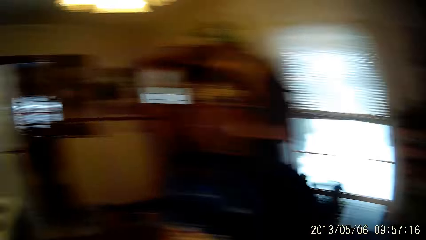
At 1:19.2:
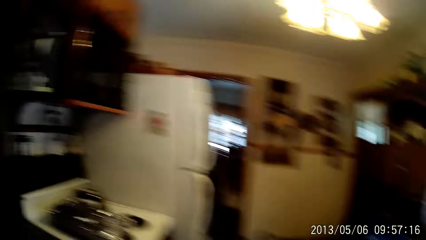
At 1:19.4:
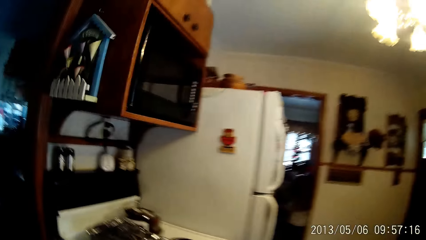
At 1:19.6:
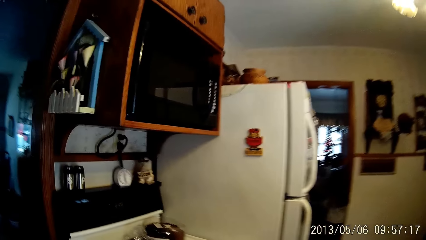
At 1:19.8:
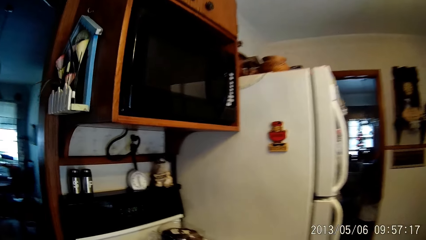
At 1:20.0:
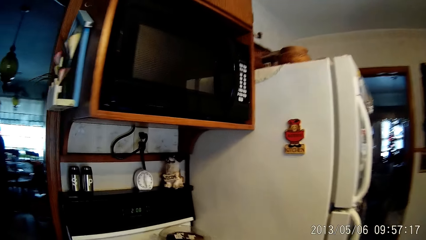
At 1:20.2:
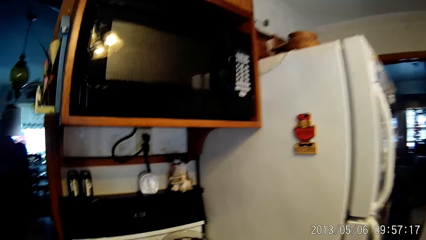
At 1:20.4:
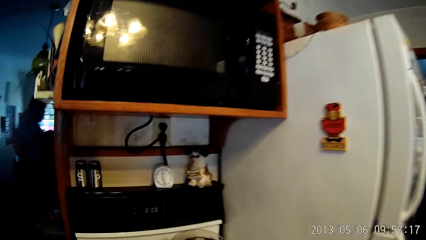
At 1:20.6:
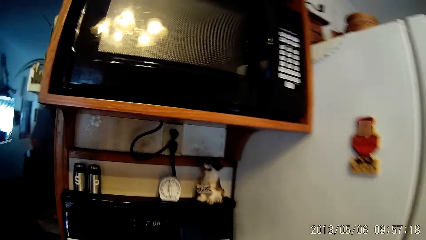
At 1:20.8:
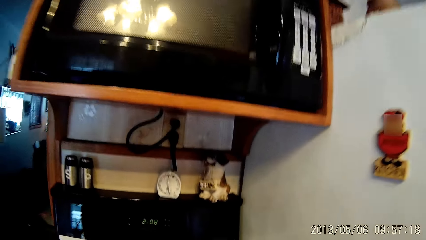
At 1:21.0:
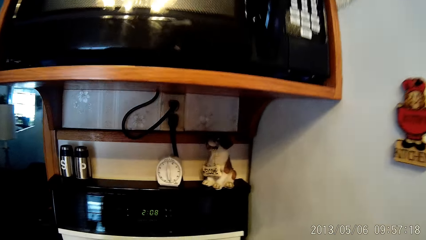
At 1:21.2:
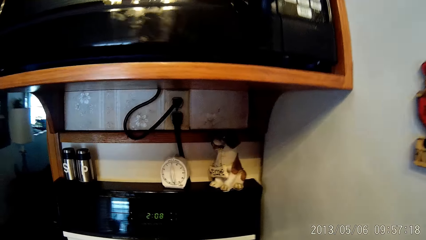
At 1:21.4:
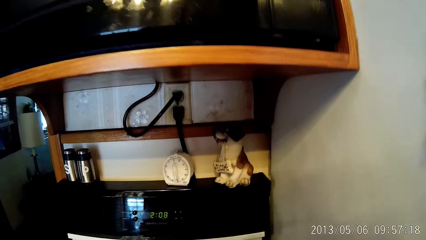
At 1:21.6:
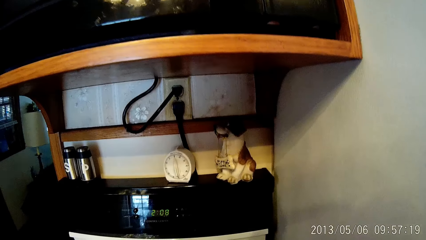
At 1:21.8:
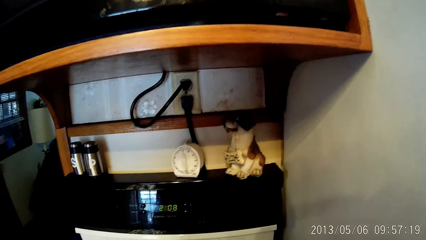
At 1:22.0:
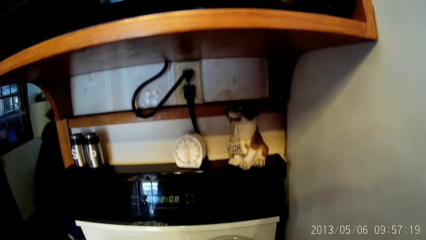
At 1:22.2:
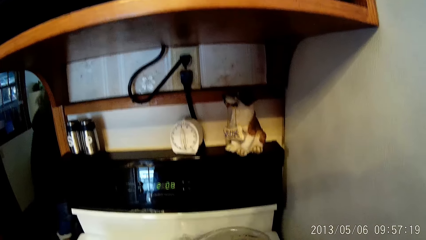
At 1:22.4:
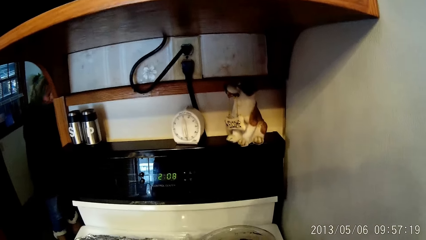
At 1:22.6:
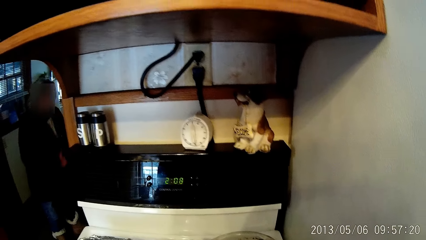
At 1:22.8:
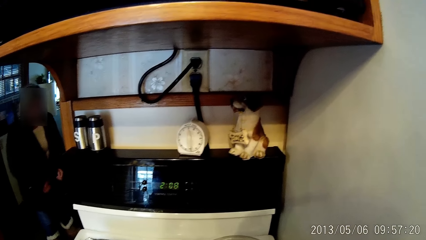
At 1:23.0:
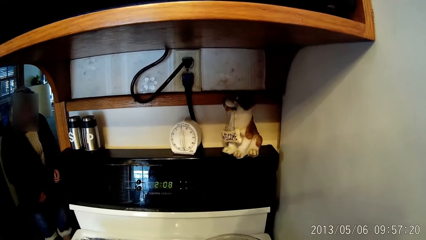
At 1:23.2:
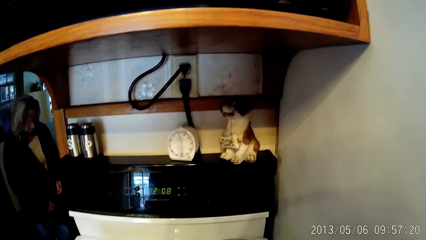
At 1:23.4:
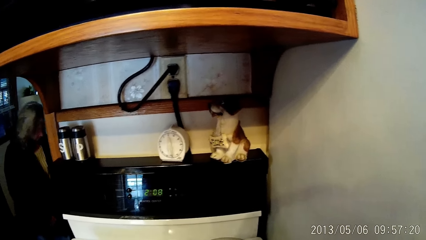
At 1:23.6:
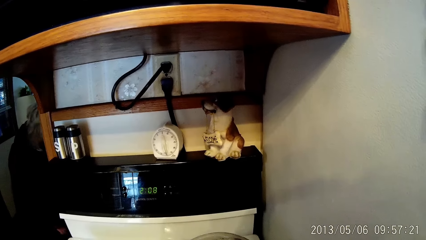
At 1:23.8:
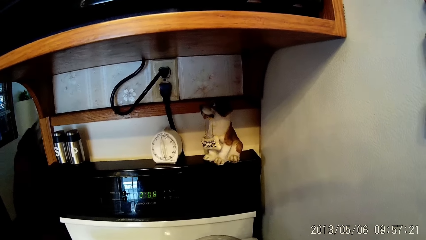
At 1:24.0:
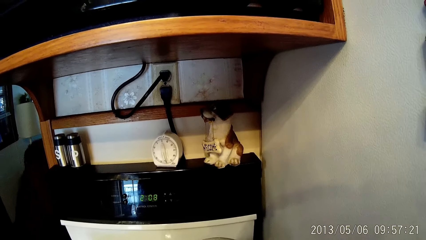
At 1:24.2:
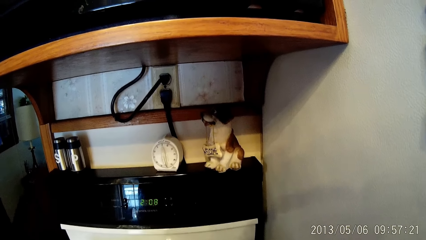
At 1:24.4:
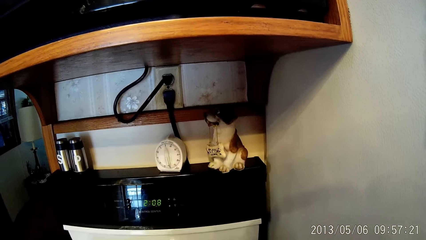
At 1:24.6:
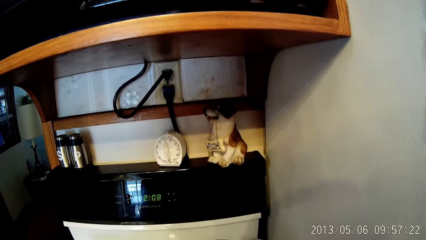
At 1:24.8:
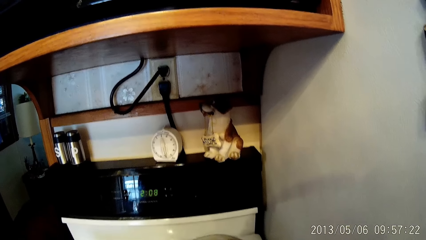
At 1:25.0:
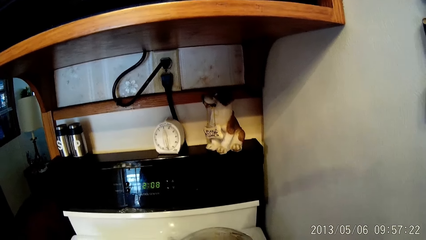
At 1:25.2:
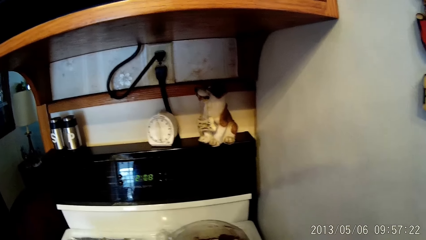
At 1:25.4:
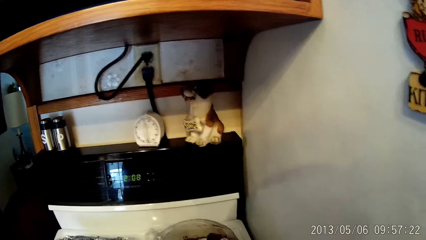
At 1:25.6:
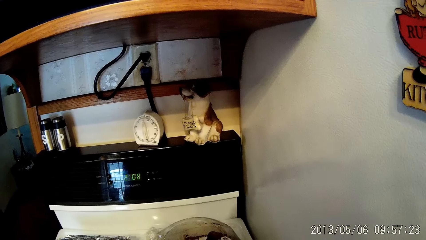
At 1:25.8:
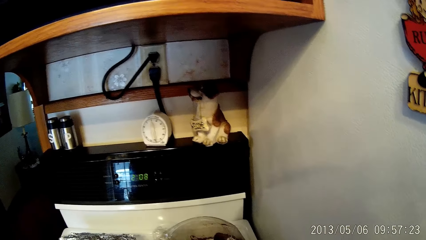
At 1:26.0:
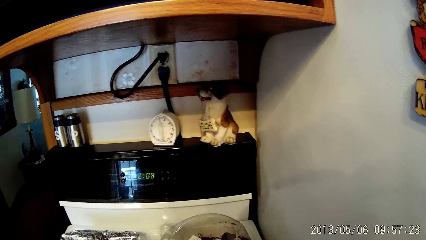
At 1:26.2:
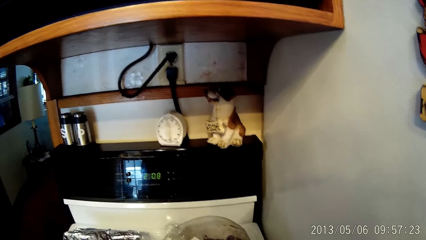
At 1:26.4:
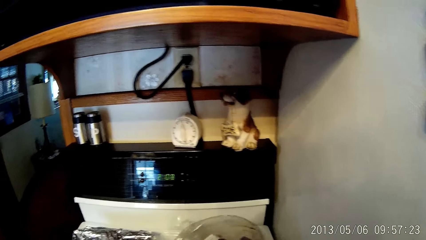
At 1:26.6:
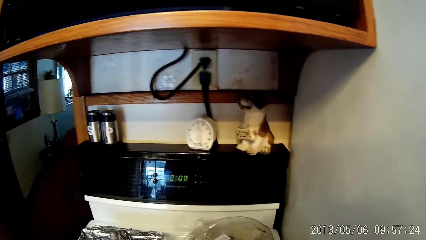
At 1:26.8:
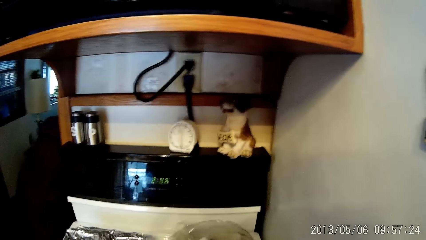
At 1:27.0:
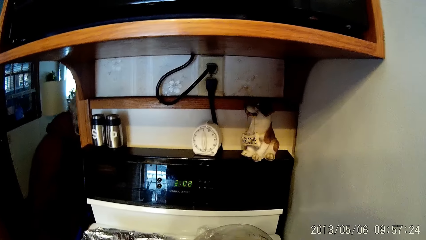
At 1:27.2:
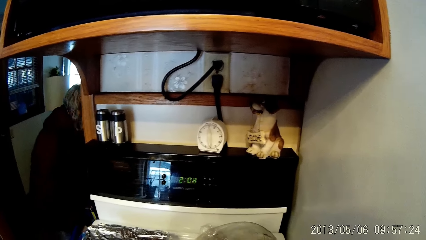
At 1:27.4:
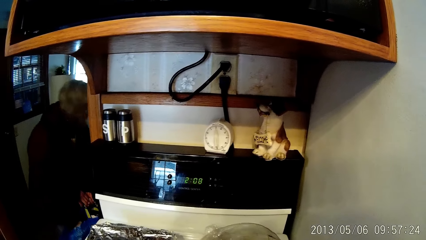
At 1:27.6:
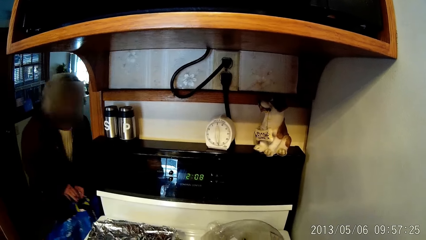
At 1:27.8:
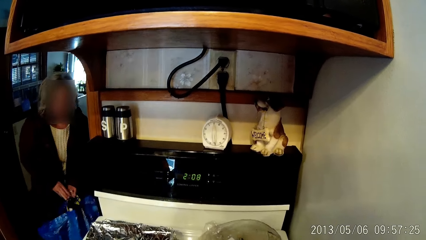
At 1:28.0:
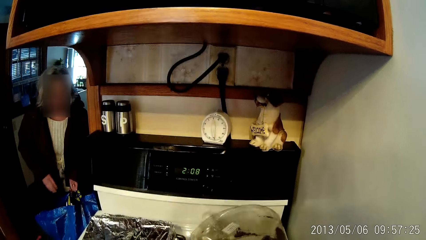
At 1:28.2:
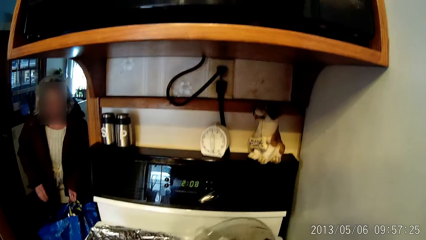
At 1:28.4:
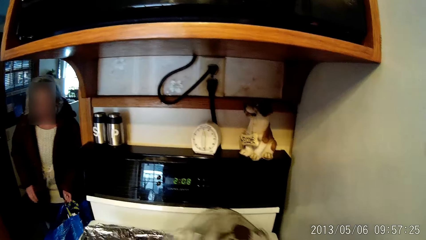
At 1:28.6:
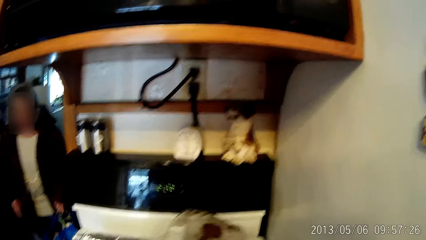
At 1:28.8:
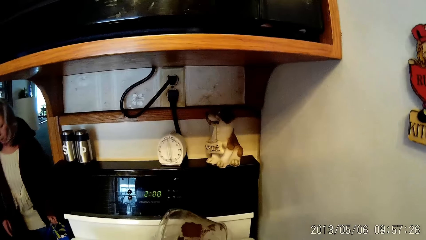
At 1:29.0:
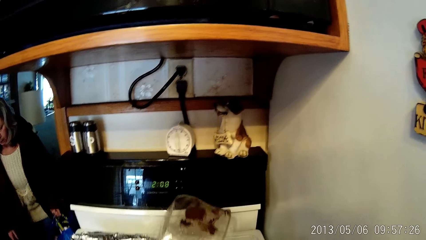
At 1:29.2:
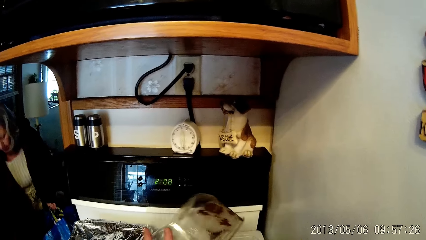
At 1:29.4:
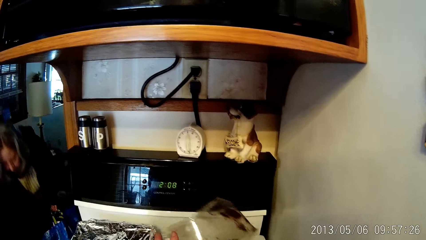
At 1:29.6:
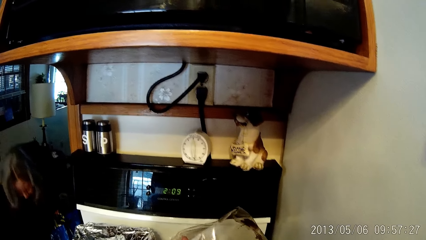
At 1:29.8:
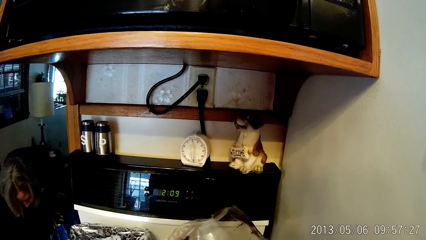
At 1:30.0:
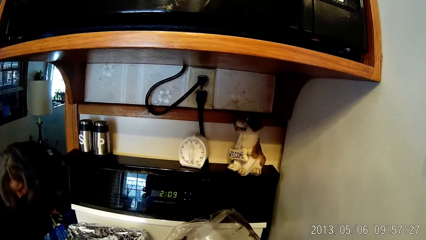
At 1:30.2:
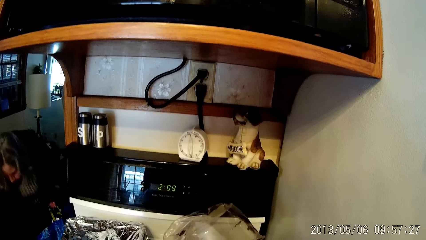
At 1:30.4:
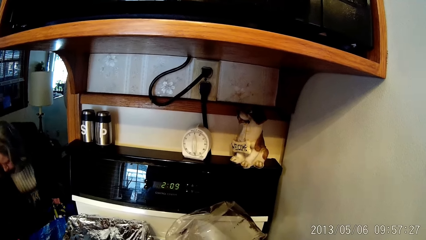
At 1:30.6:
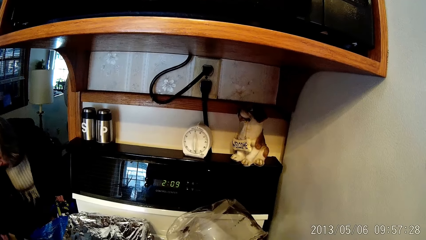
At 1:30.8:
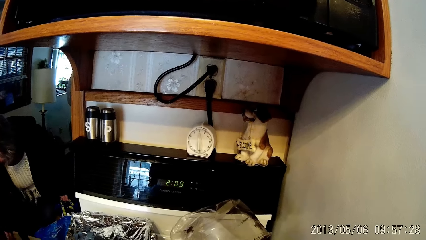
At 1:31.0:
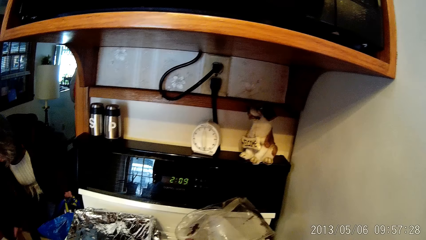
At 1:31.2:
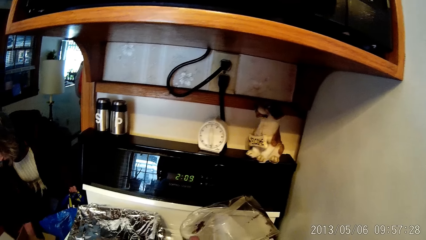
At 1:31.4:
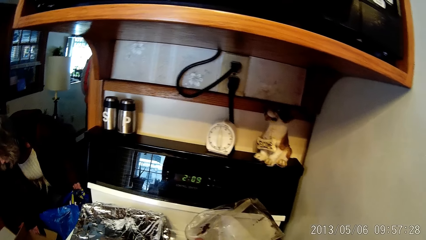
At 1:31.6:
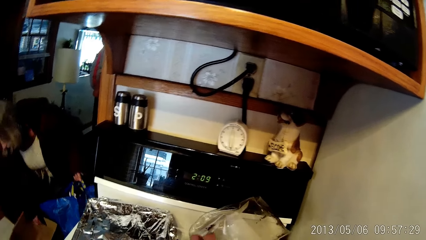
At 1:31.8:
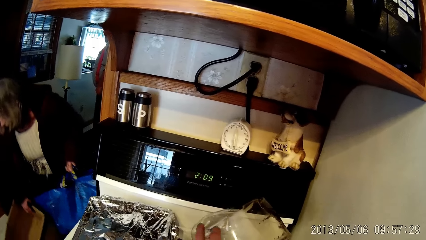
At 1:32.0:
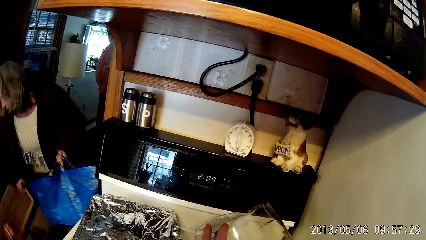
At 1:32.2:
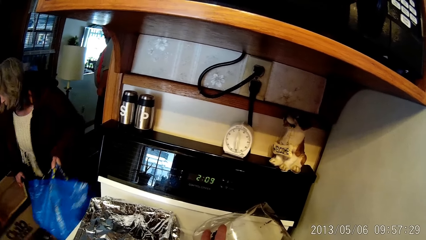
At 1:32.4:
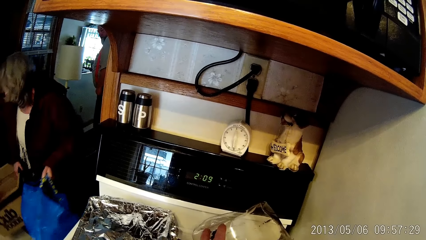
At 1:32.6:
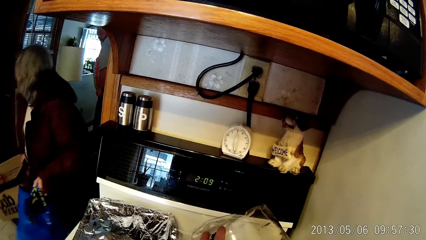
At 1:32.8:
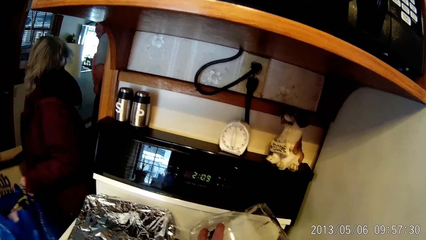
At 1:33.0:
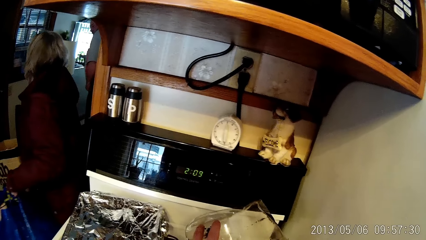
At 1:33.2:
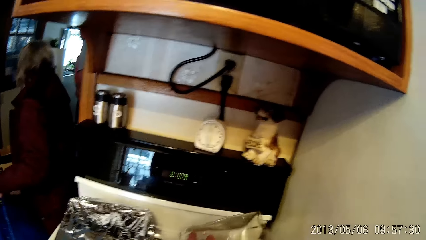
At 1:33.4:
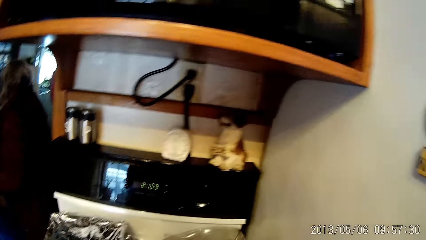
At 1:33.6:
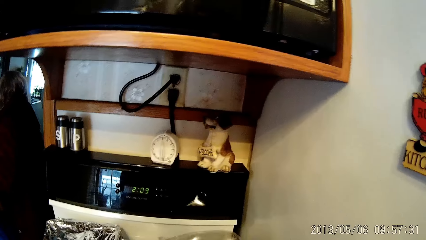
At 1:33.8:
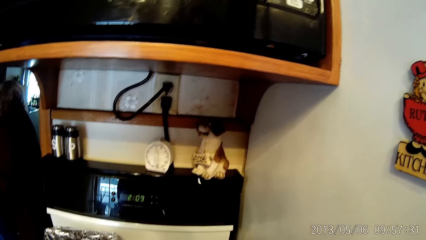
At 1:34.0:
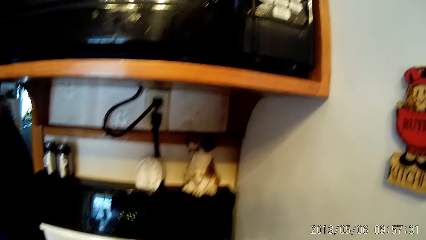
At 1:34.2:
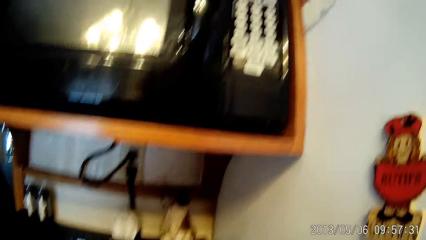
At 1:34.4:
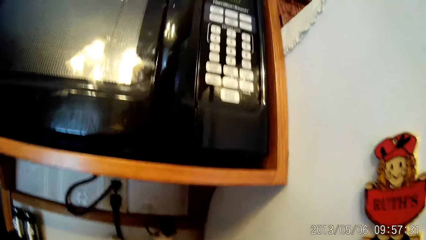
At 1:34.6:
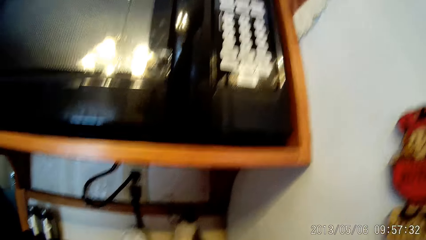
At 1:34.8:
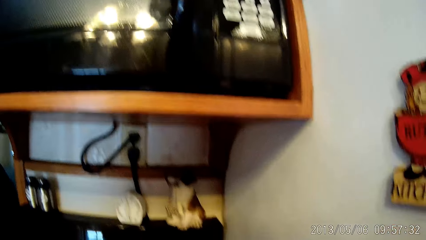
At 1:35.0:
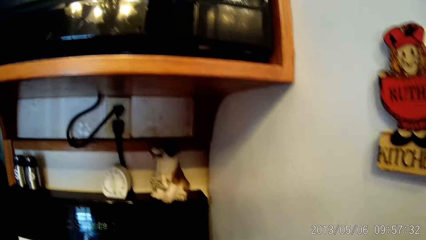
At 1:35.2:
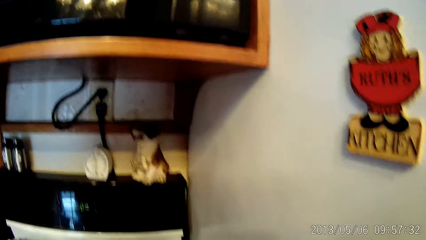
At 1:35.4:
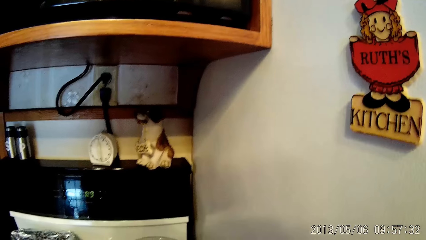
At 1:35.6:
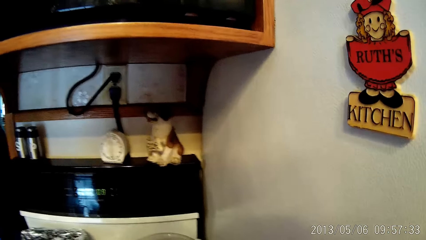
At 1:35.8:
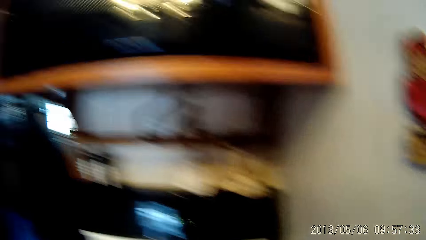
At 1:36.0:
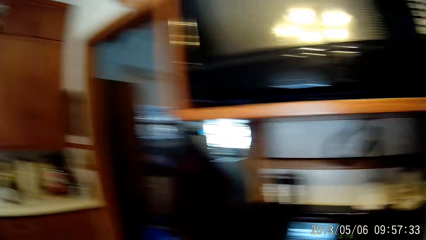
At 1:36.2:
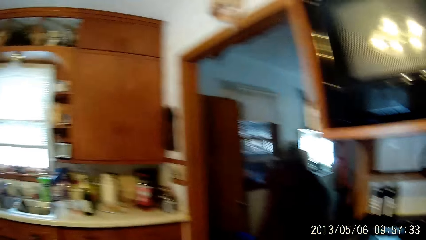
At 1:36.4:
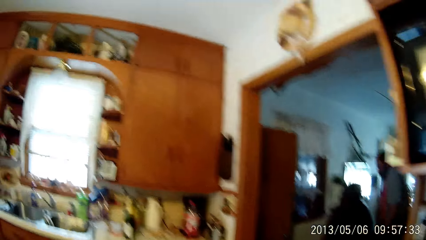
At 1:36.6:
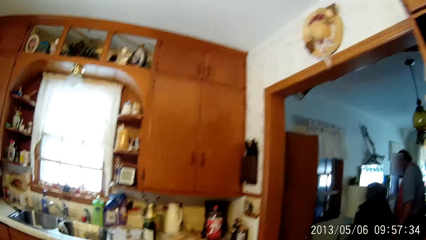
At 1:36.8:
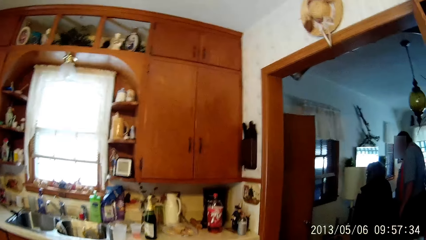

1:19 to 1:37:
The woman stands from the floor. The woman bends to the floor. The camera wearer looks at the cooker. The woman removes her right hand from a blue bag. The woman picks up a brown carton from the floor with her right hand. The camera wearer empties brownies from a transparent bowl. They hold something.
